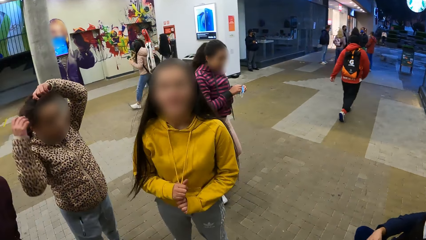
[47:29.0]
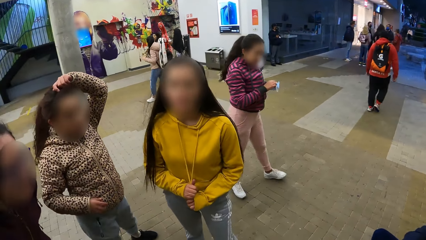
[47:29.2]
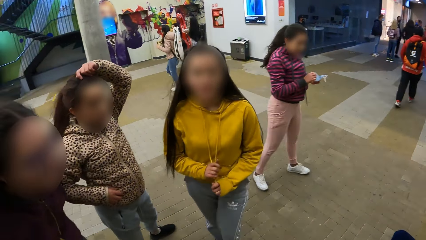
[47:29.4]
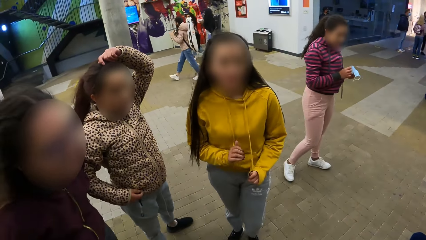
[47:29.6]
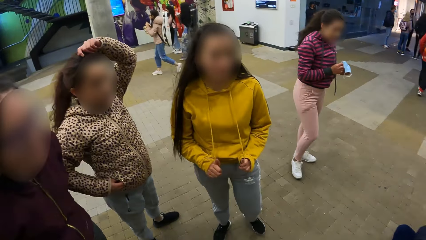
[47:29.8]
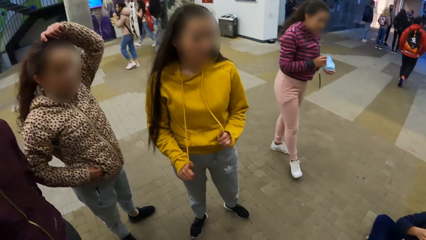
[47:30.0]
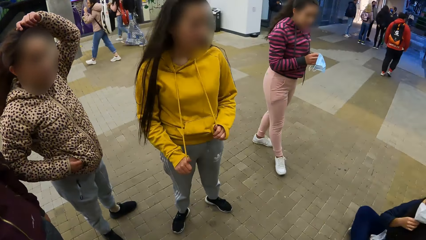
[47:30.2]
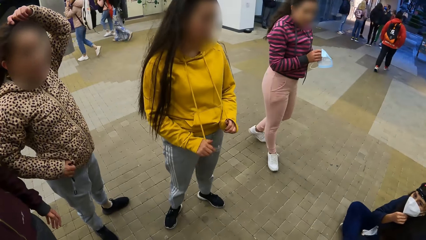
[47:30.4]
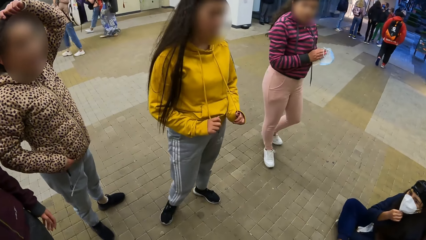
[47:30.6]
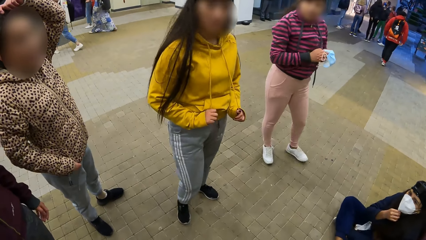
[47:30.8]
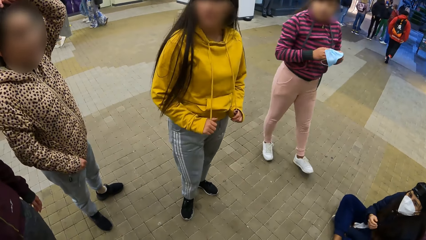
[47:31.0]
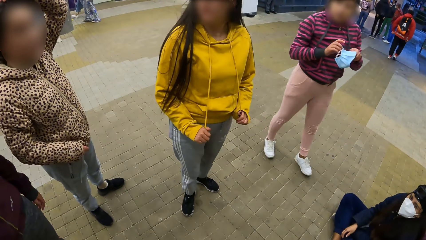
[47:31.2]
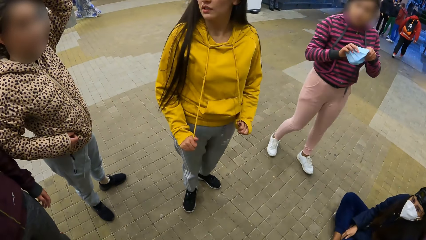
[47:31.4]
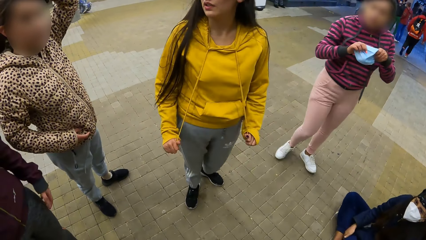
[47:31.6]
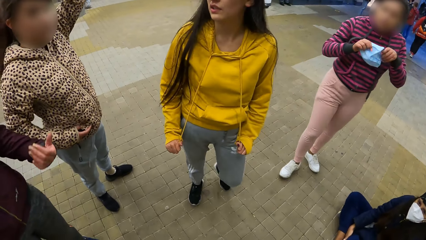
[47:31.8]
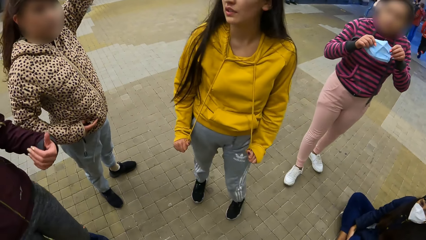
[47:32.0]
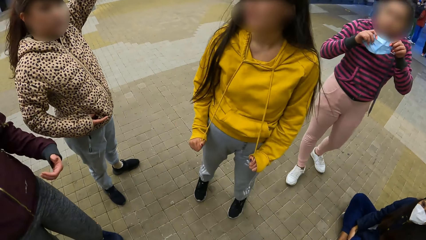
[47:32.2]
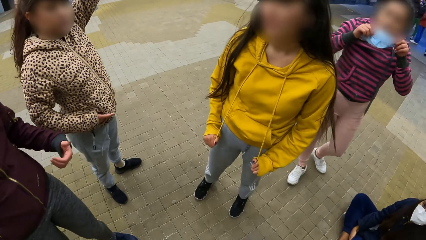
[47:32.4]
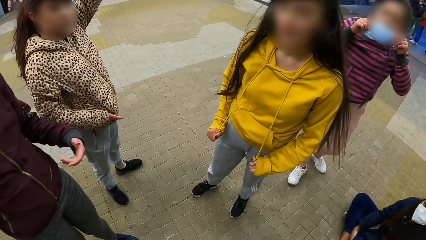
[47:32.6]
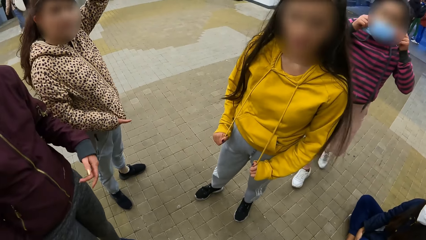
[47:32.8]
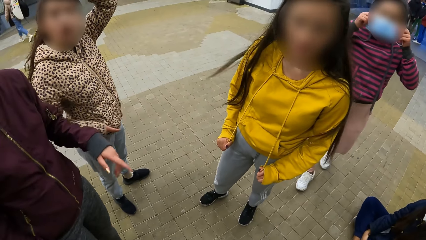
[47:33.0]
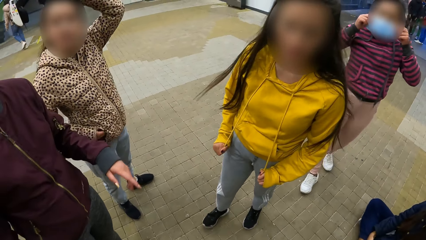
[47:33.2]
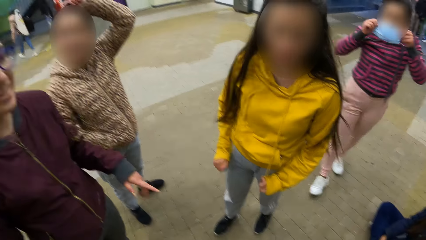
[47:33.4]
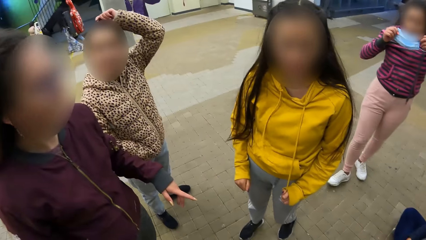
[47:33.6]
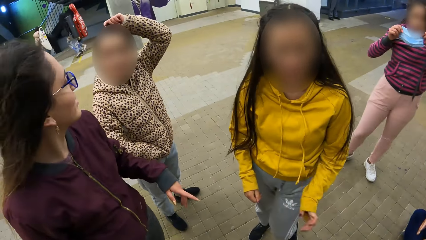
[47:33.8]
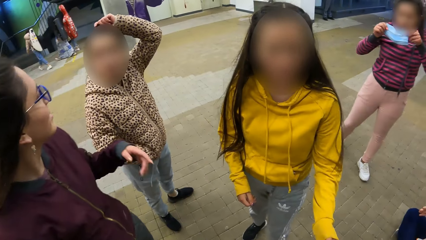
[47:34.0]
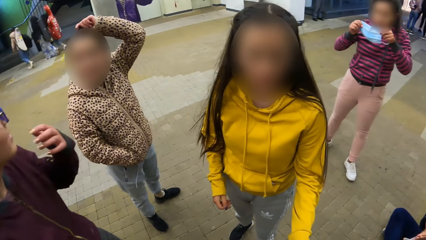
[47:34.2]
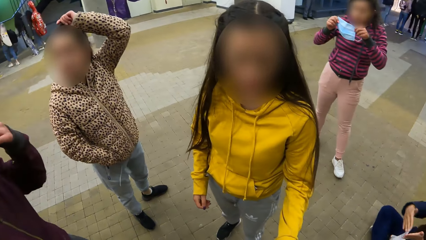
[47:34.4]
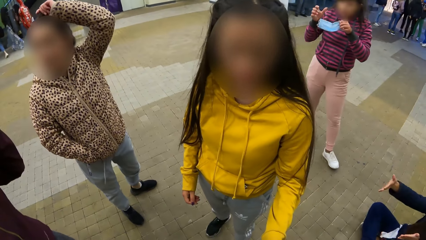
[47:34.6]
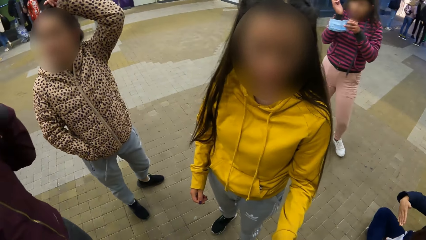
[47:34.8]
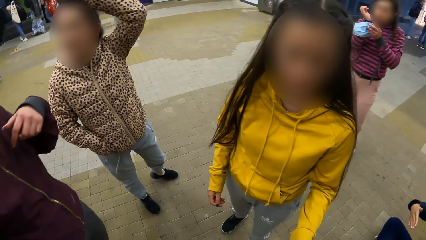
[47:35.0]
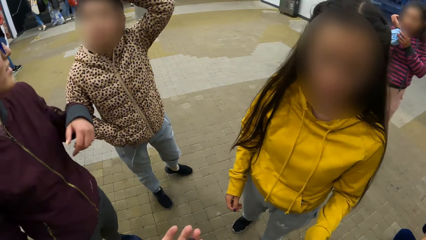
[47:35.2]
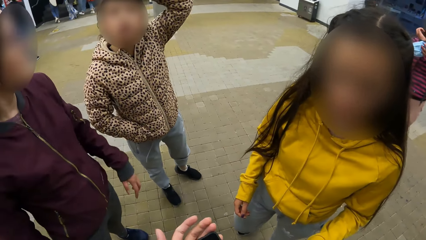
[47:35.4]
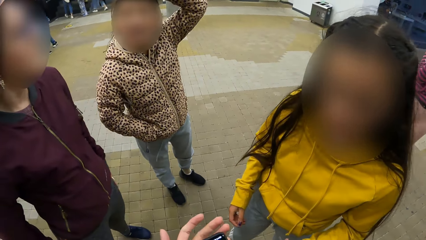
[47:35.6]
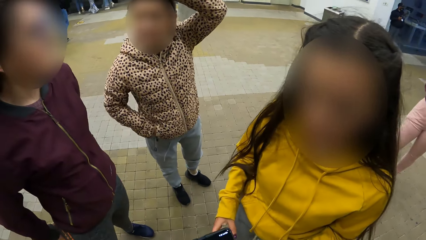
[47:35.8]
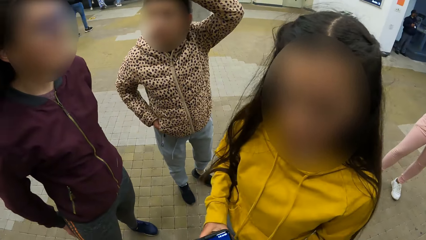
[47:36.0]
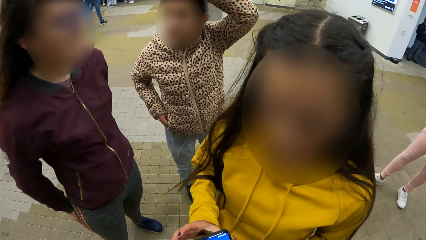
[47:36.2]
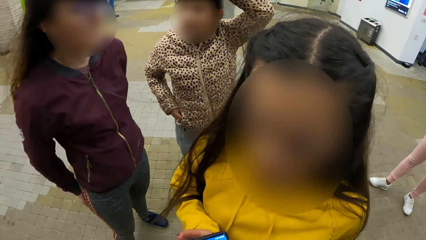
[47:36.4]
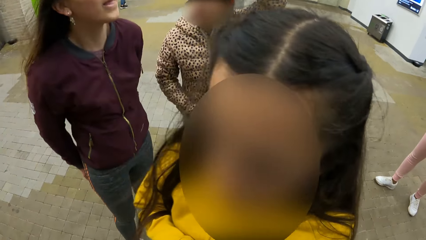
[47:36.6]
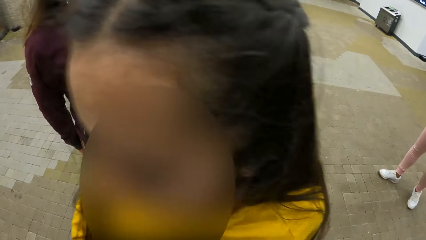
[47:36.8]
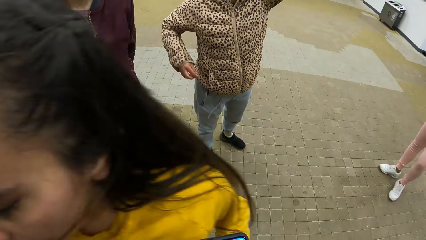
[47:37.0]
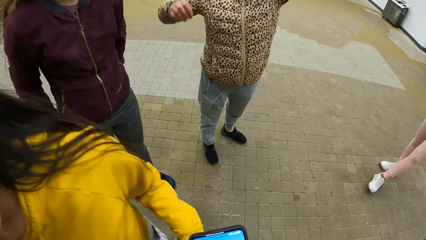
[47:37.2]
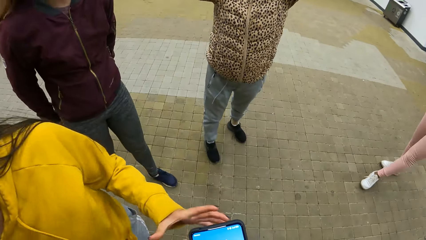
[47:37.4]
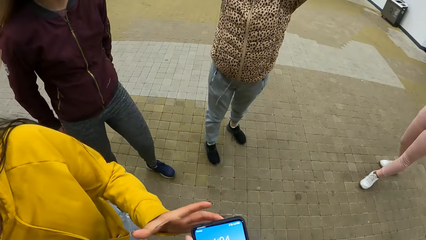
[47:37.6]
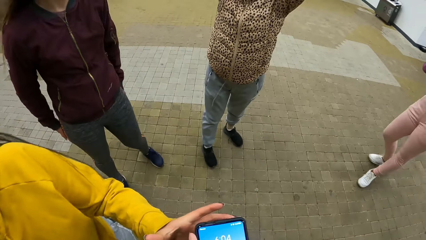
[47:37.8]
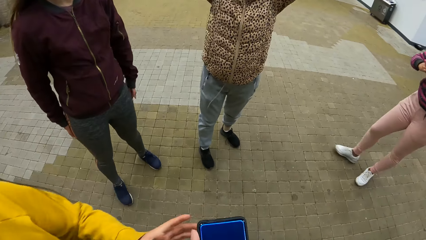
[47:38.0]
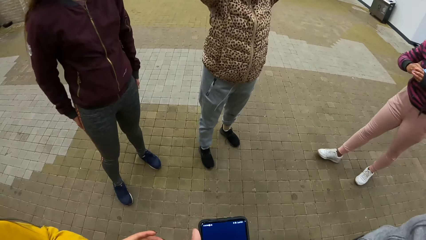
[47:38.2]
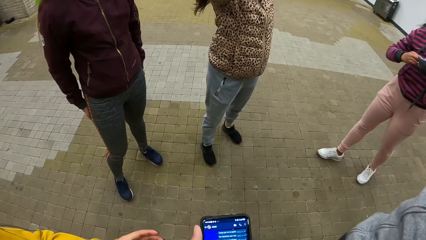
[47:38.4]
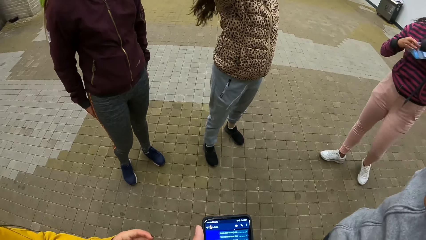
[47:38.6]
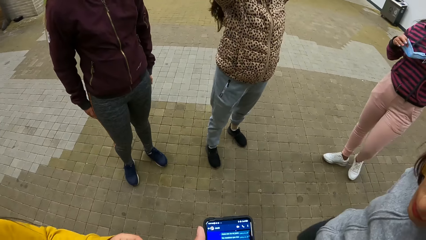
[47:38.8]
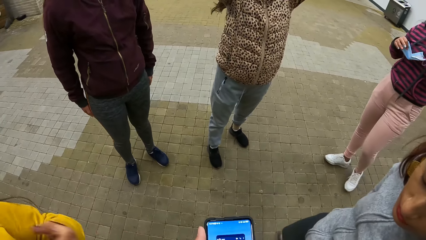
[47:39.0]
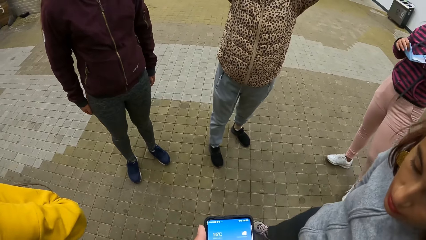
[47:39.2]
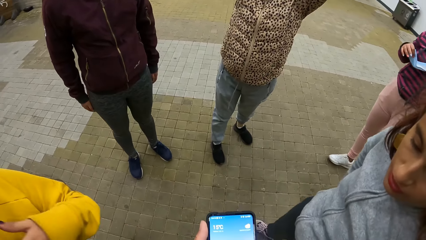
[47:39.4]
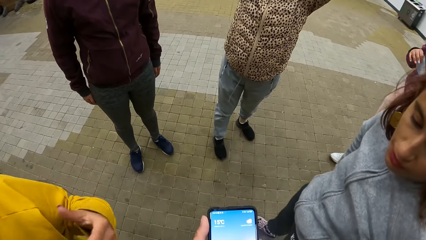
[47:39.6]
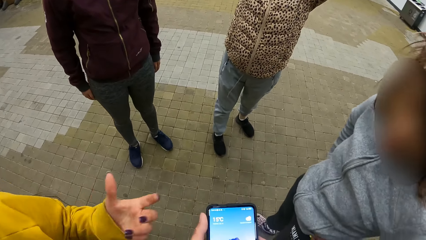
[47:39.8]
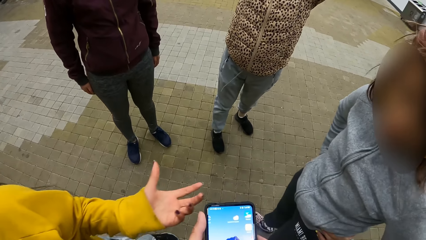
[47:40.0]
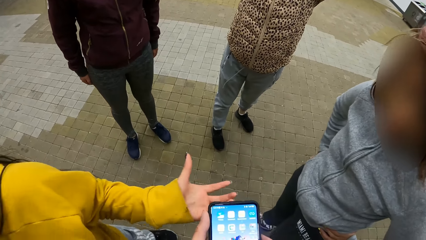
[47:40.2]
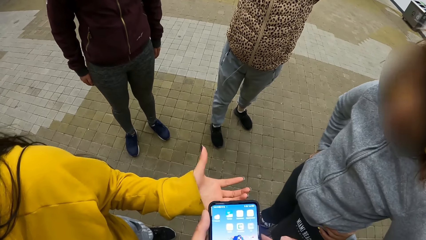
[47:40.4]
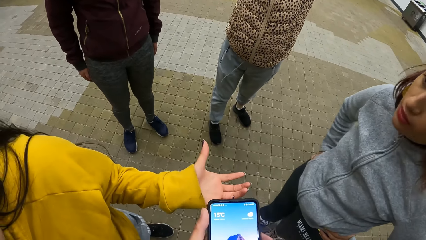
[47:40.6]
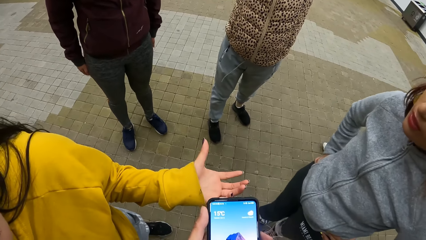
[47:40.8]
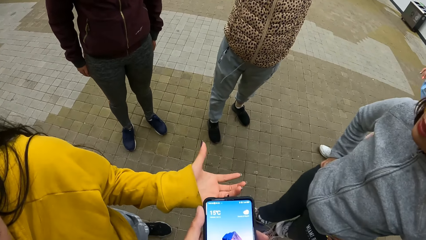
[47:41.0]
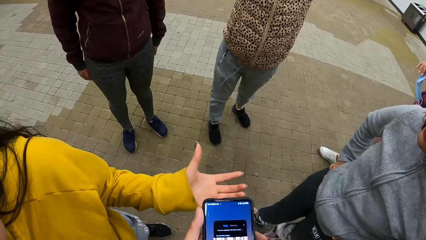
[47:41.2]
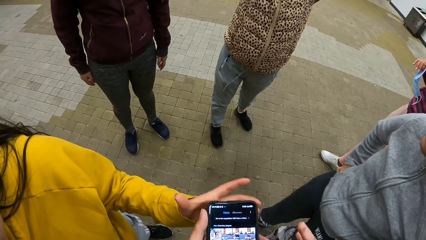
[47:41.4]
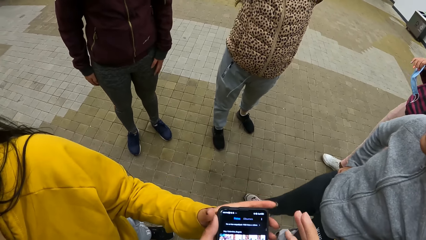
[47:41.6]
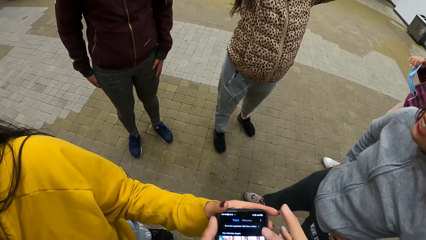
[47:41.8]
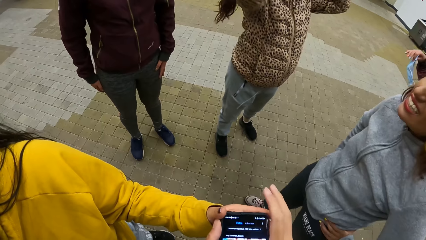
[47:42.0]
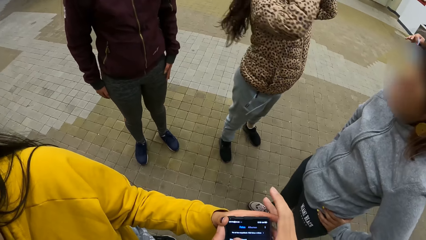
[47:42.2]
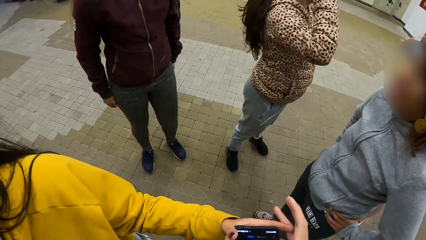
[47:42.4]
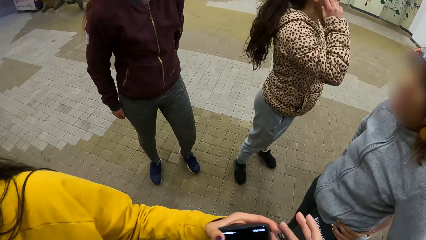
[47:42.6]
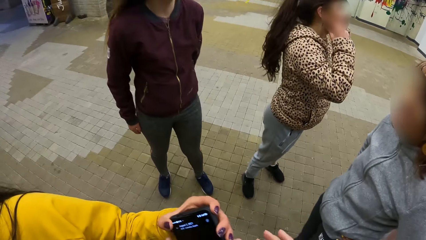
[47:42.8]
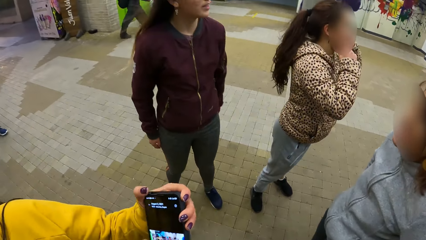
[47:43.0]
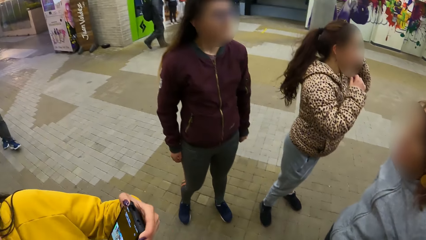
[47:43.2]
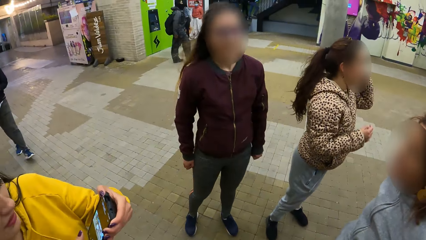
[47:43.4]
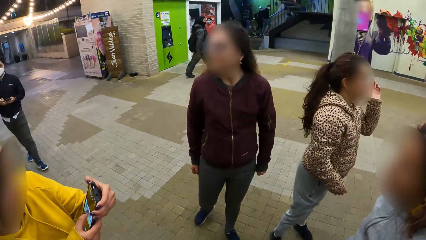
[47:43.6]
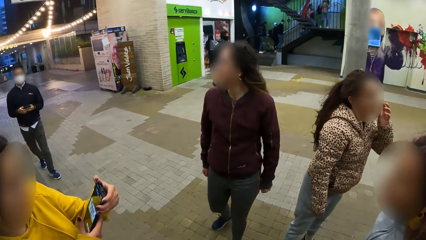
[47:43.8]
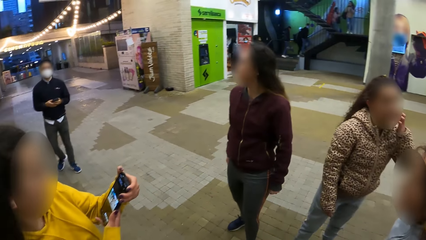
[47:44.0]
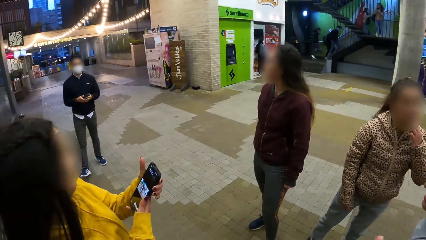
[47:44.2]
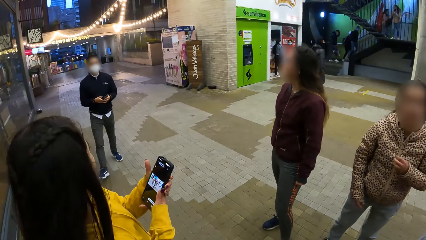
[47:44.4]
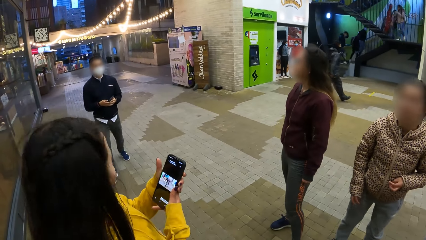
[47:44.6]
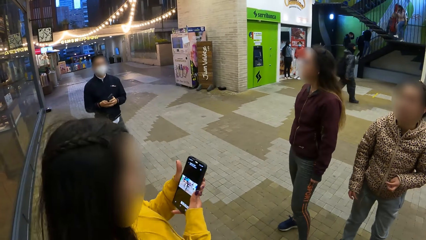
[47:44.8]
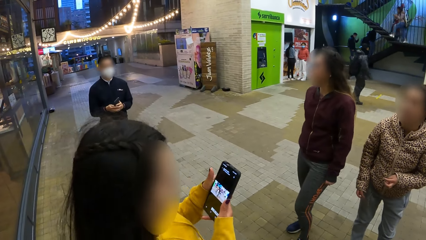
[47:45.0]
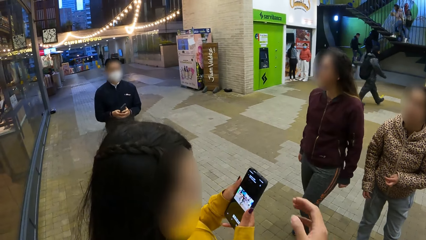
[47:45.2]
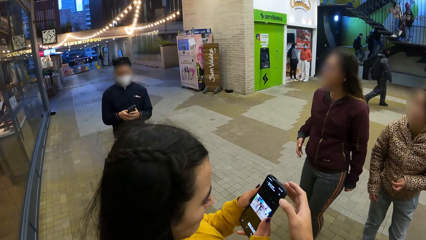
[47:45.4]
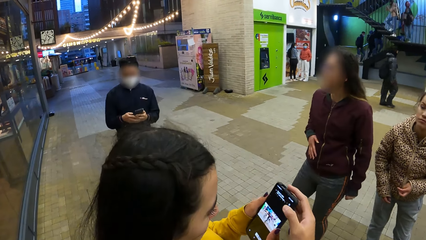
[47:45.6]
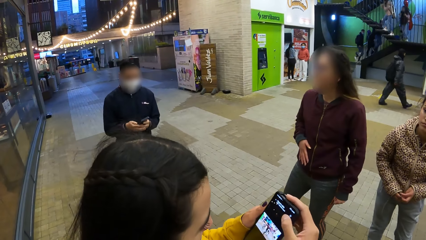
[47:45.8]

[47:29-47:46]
The camera wearer operates the cell phone with her hands. She browses the cell phone. She gives a woman the cell phone. She looks at the dancers.
